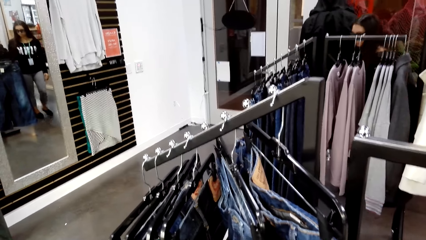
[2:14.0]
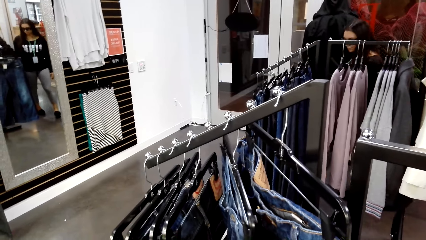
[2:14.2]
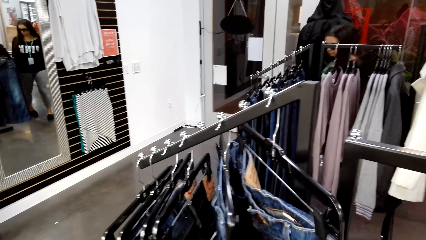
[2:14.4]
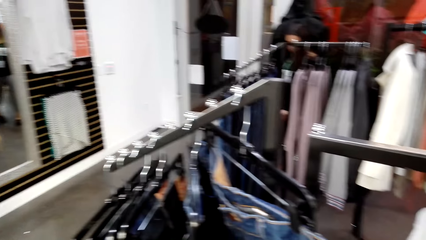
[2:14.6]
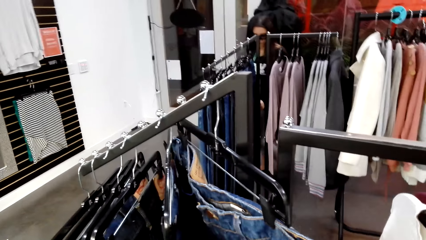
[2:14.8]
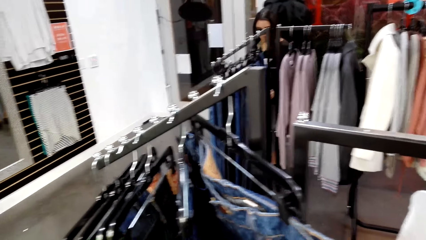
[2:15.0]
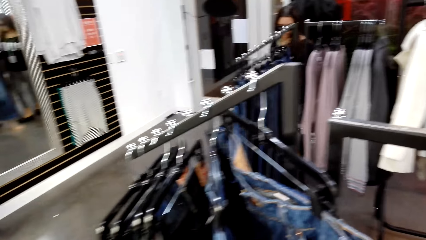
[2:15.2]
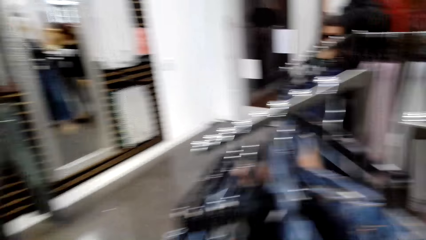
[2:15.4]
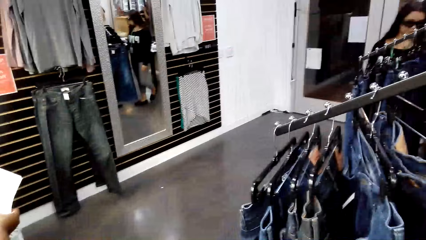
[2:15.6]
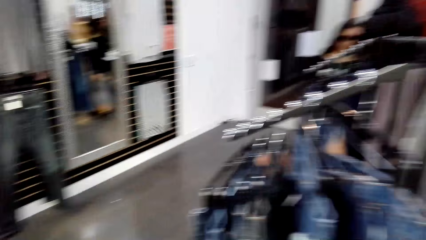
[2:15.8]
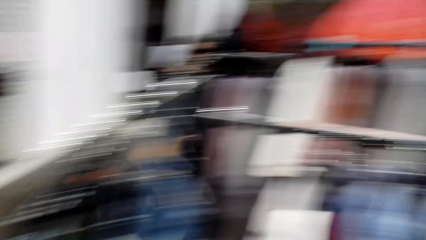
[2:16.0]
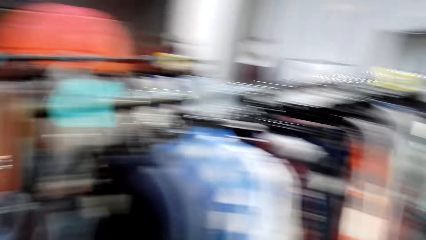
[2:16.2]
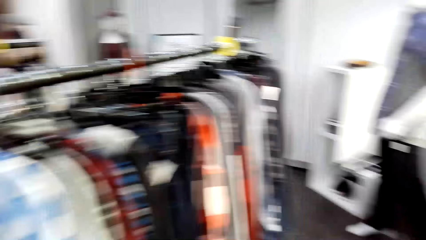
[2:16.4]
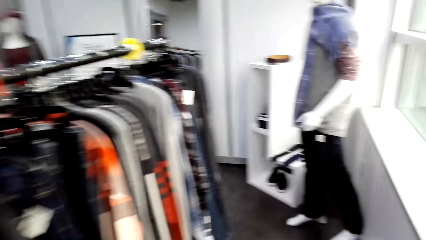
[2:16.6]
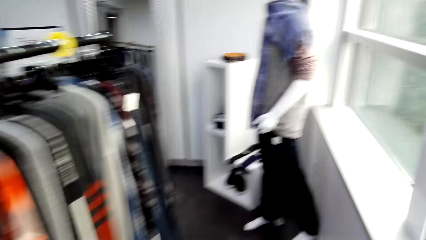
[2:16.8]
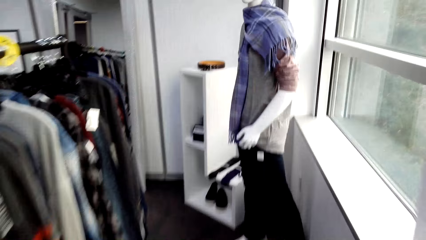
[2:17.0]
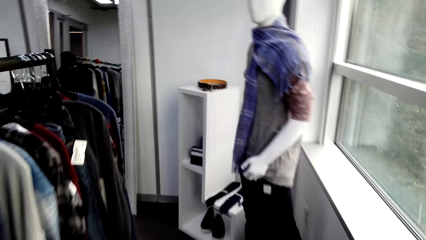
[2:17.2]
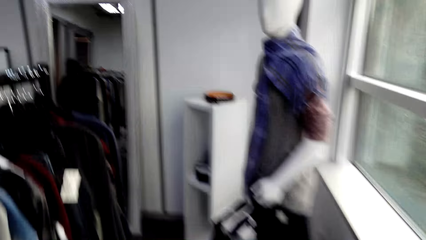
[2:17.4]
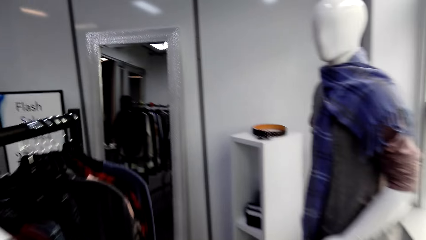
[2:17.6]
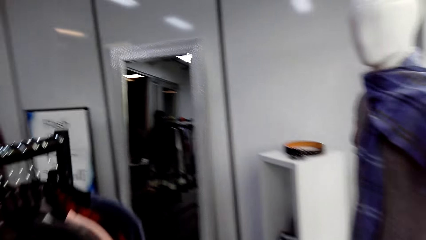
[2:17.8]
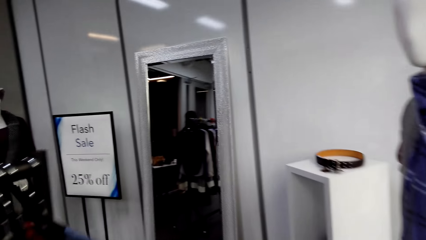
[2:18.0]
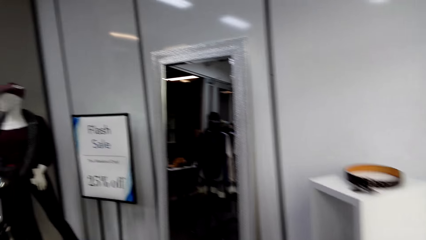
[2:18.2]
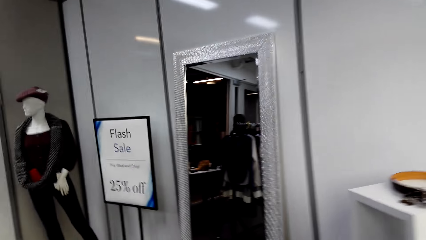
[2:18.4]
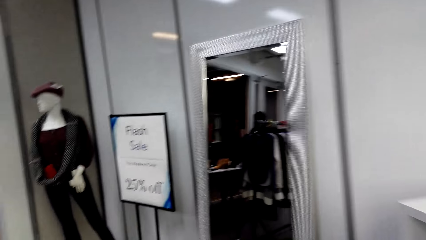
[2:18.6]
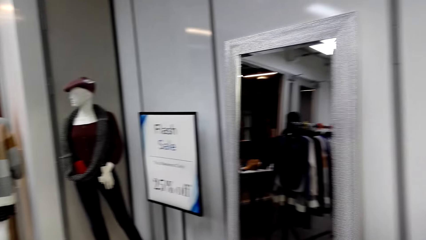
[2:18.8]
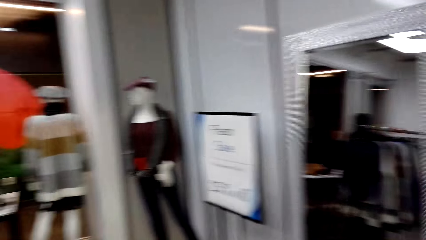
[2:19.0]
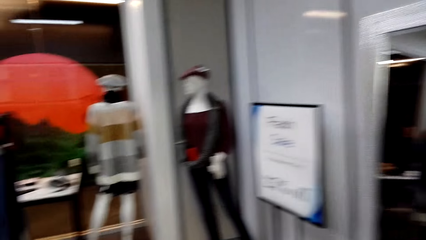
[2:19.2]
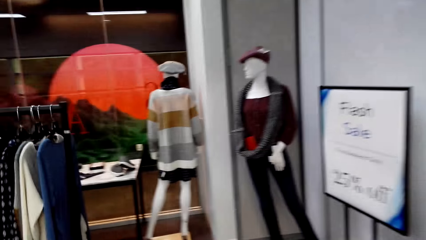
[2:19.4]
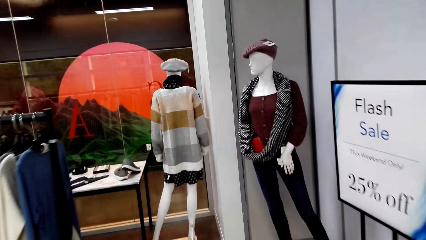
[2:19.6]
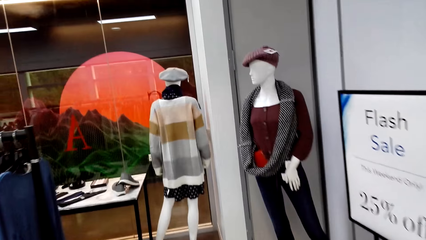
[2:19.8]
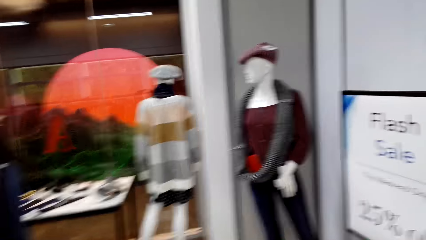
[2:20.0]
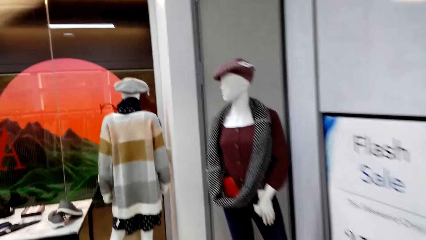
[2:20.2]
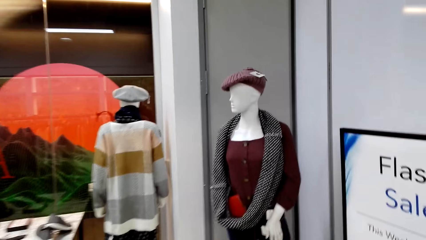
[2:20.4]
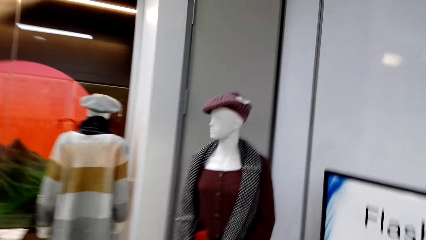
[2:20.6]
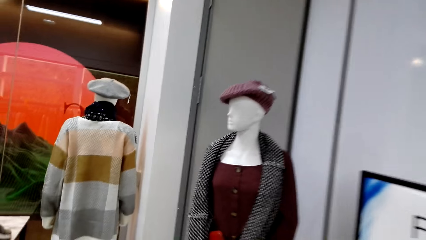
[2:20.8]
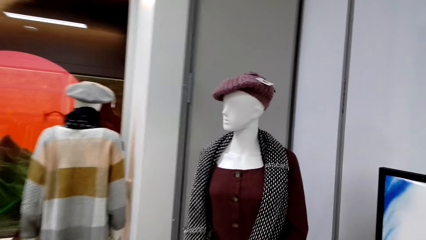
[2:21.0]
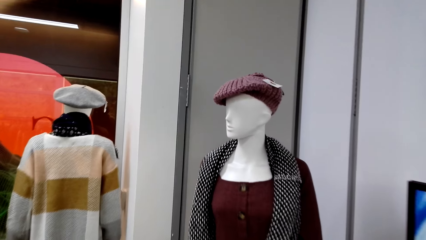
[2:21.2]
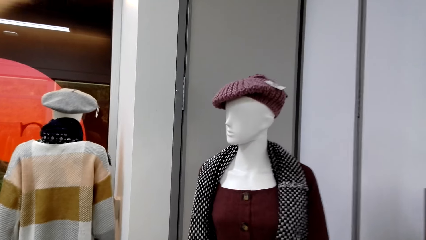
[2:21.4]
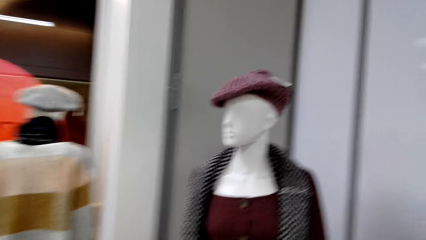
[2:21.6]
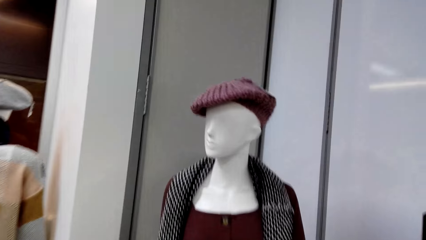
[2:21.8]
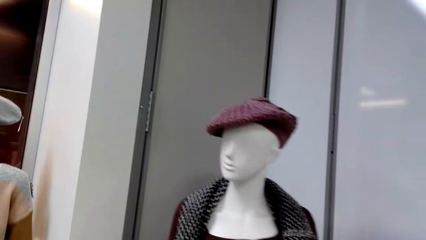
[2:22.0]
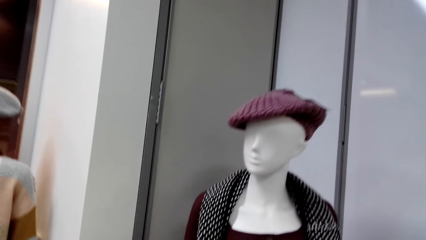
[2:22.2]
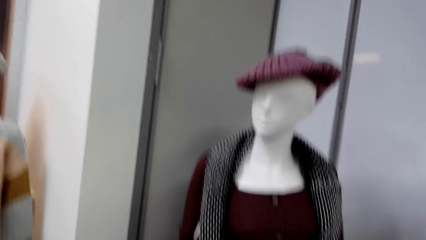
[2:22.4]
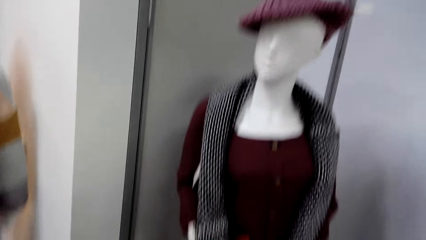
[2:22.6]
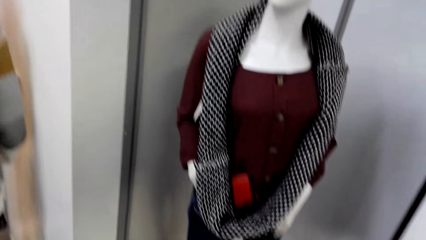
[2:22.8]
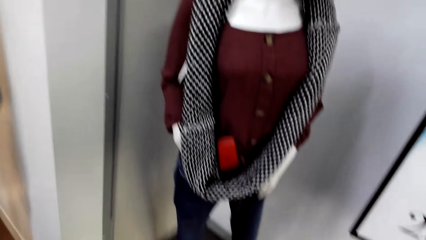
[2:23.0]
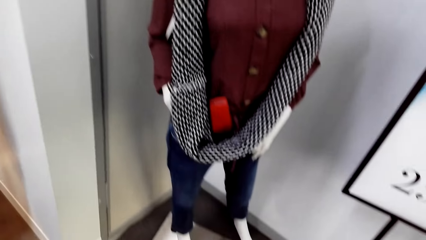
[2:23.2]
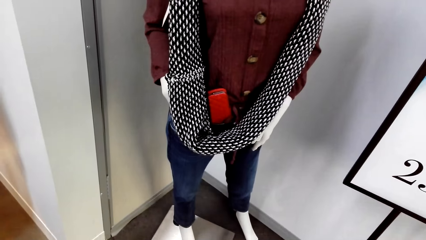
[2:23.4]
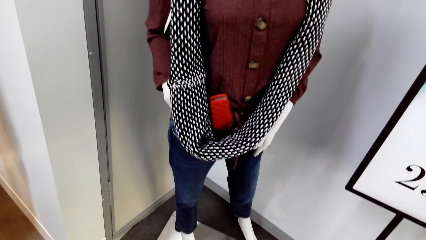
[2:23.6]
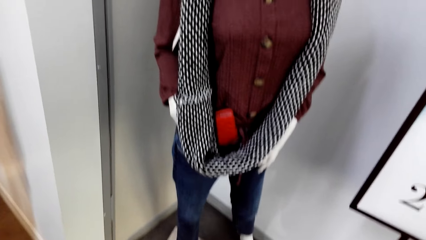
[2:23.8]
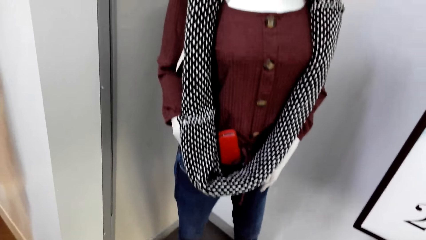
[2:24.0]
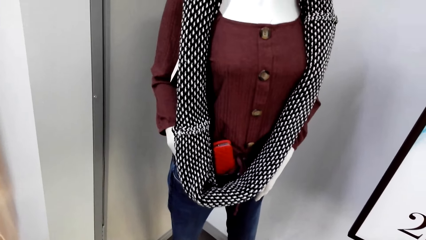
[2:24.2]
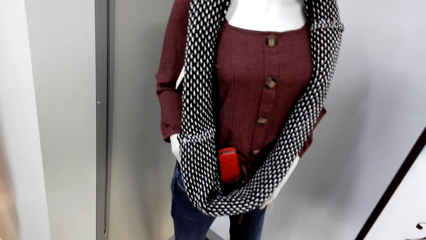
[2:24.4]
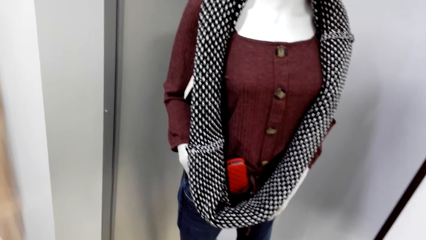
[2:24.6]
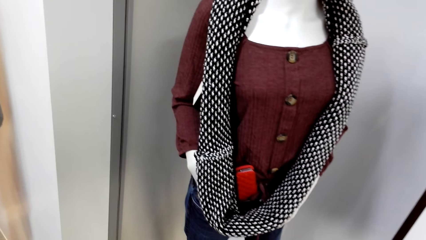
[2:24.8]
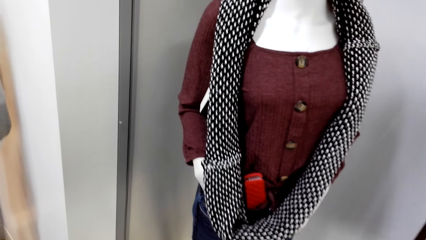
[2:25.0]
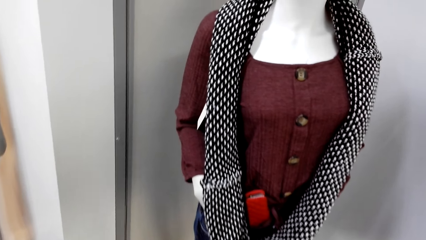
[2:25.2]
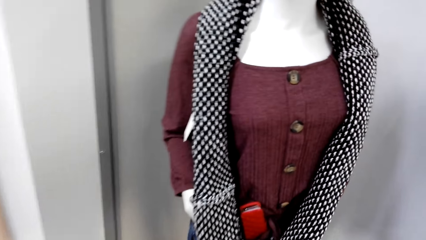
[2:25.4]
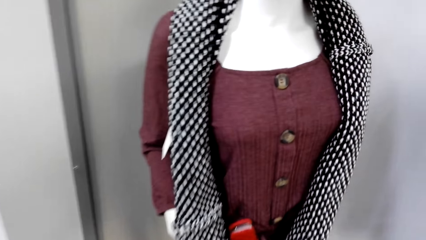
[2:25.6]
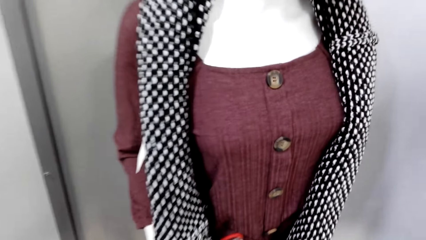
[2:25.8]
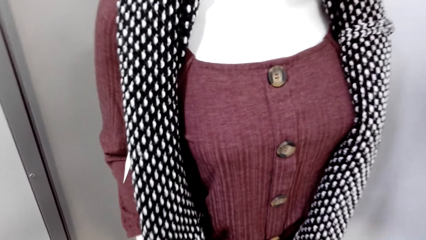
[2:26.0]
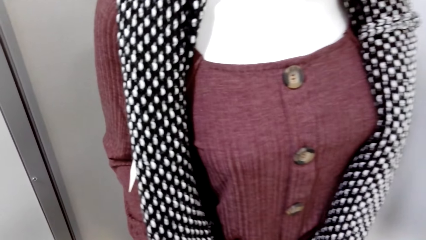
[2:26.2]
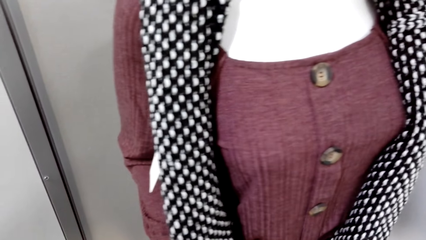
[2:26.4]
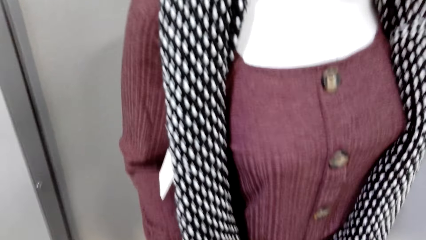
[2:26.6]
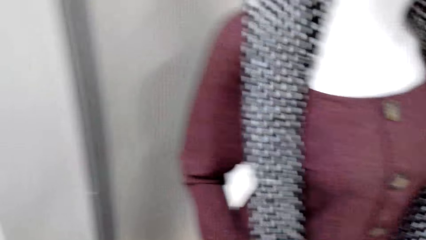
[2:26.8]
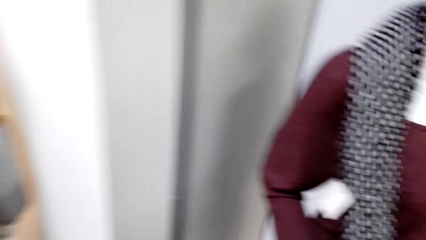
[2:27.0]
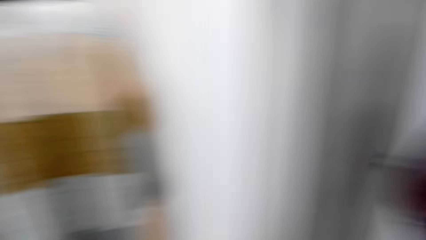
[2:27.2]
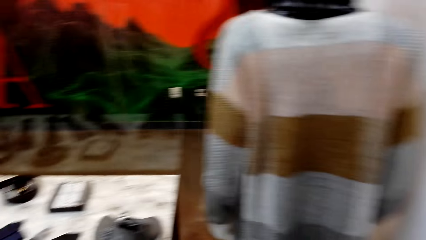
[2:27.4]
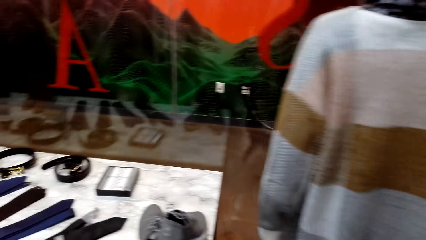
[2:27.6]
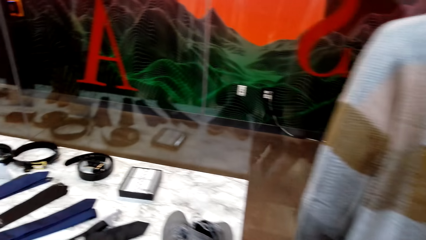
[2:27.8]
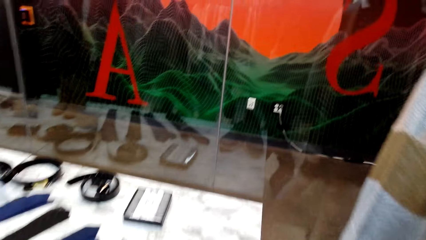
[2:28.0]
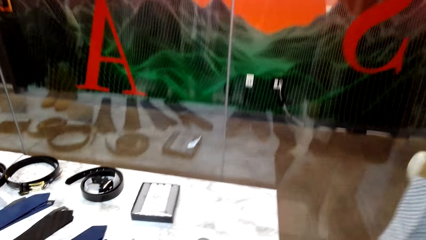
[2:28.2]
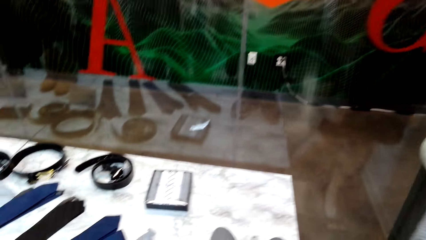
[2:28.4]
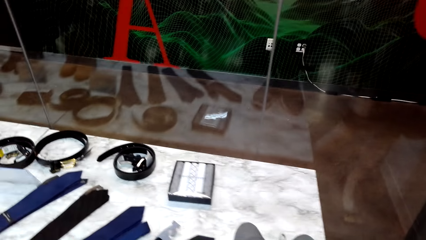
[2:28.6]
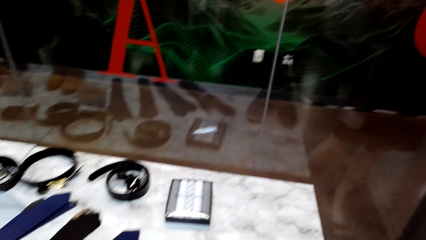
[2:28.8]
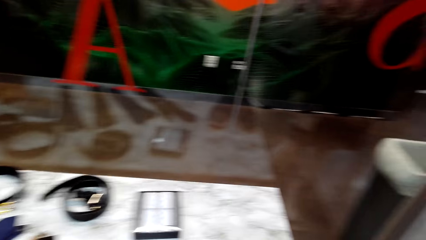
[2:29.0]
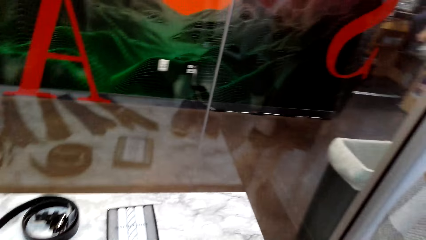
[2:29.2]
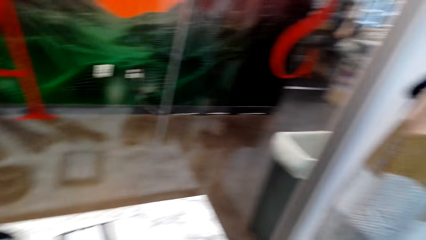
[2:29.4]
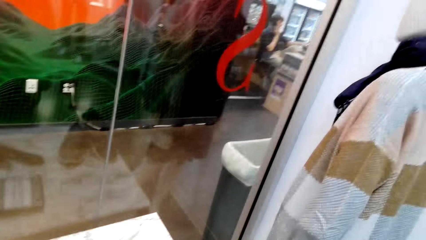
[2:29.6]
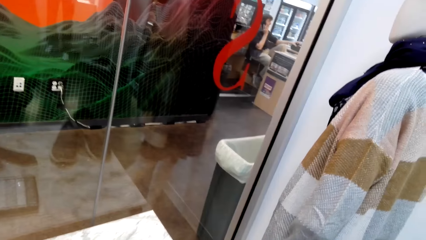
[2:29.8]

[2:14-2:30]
The camera wearer walks around. They look at the outfits on the mannequin. They move to the next items. They stare.
